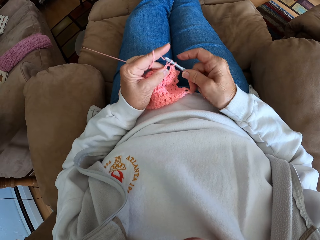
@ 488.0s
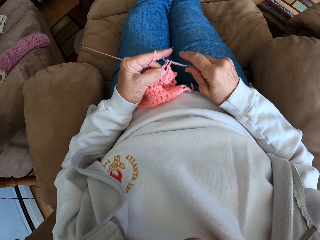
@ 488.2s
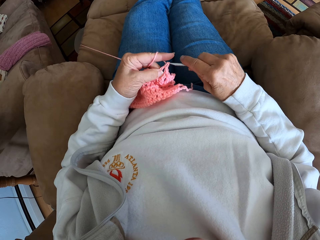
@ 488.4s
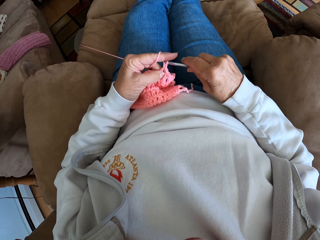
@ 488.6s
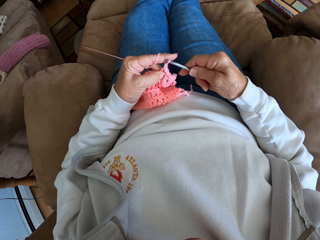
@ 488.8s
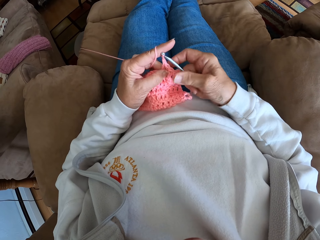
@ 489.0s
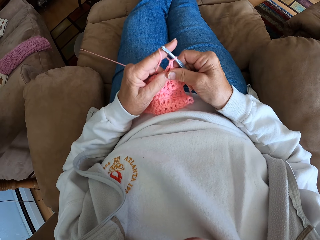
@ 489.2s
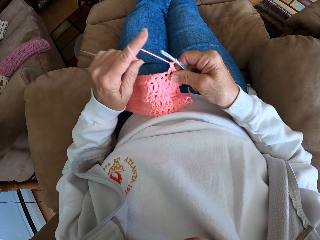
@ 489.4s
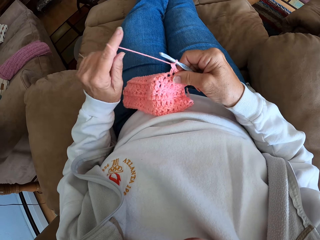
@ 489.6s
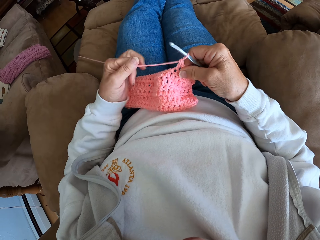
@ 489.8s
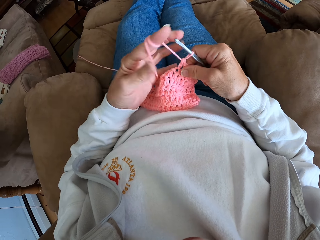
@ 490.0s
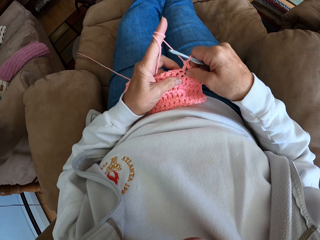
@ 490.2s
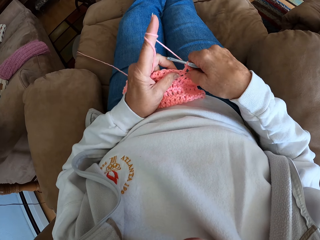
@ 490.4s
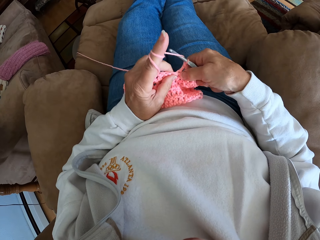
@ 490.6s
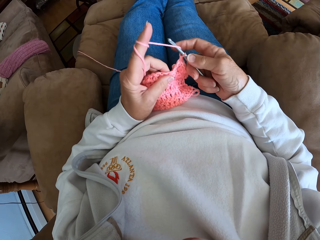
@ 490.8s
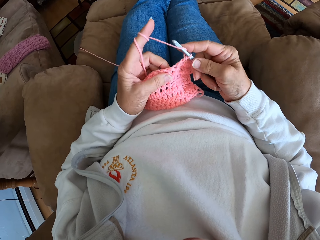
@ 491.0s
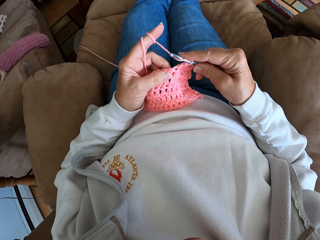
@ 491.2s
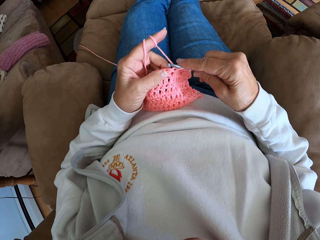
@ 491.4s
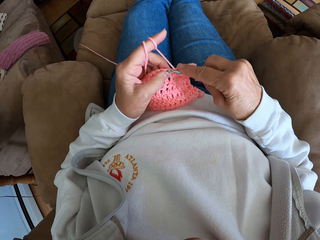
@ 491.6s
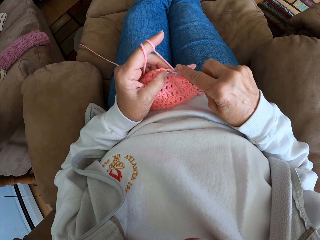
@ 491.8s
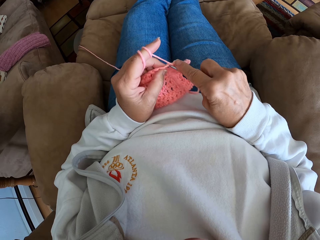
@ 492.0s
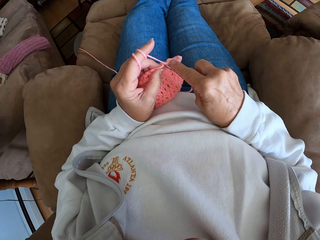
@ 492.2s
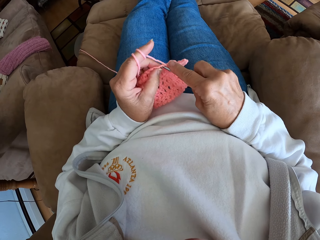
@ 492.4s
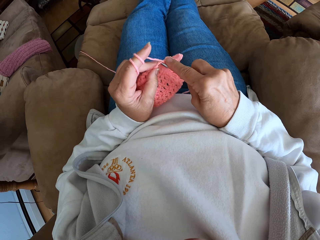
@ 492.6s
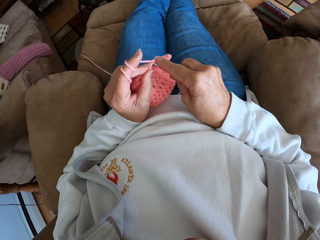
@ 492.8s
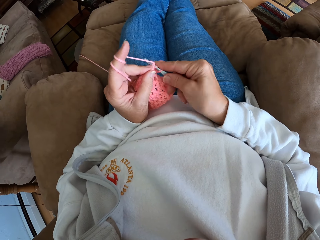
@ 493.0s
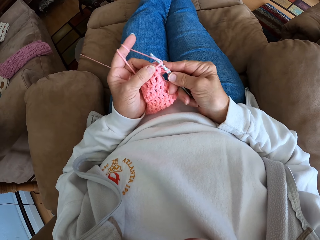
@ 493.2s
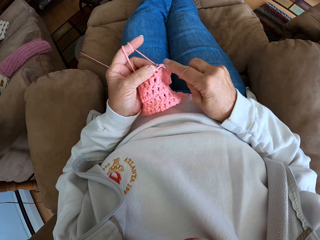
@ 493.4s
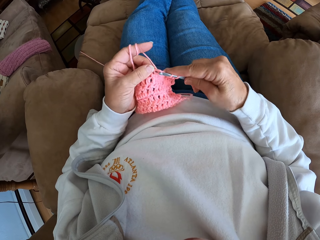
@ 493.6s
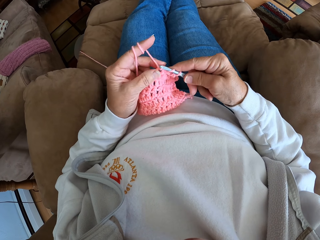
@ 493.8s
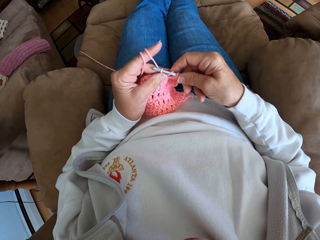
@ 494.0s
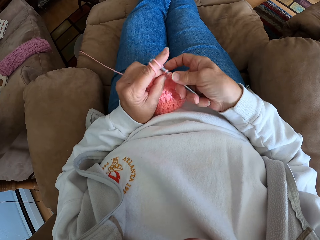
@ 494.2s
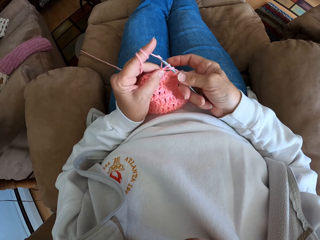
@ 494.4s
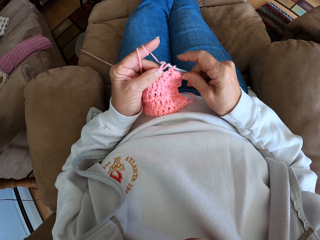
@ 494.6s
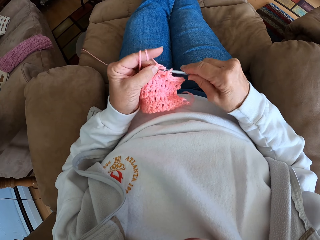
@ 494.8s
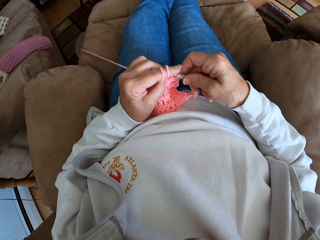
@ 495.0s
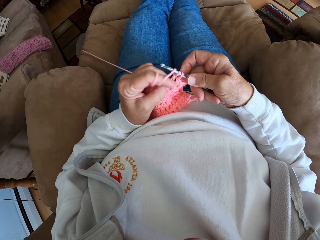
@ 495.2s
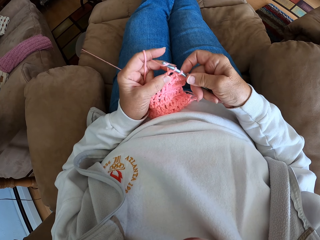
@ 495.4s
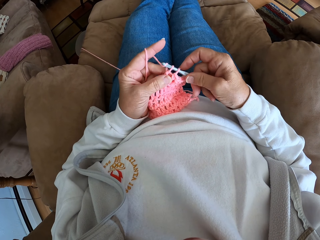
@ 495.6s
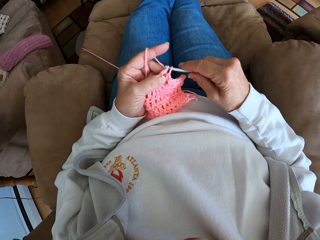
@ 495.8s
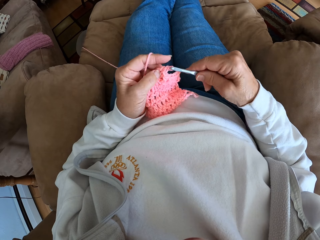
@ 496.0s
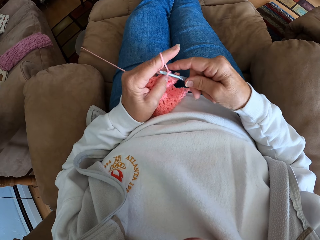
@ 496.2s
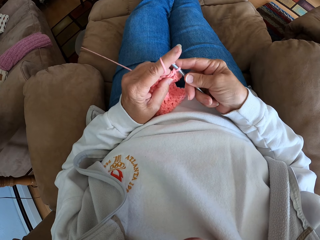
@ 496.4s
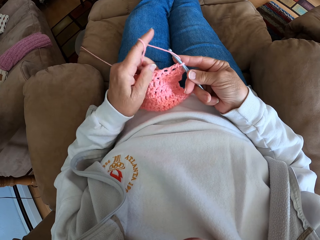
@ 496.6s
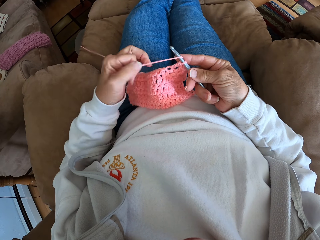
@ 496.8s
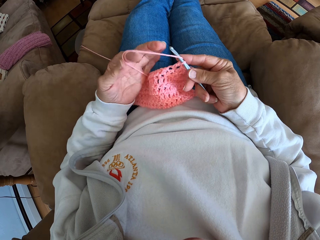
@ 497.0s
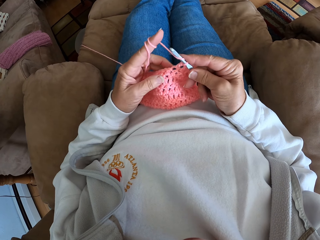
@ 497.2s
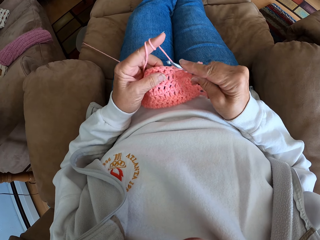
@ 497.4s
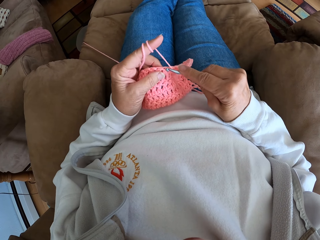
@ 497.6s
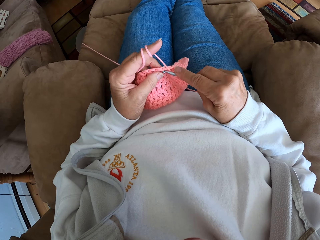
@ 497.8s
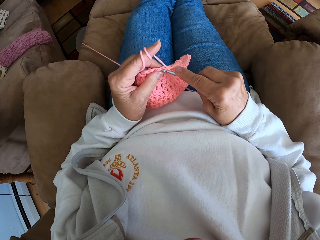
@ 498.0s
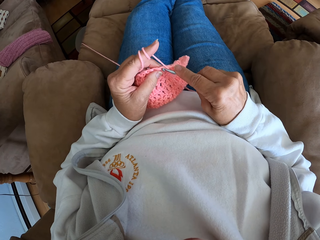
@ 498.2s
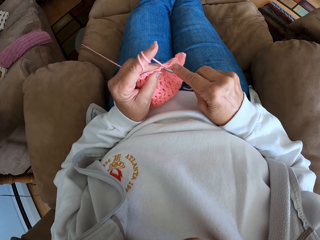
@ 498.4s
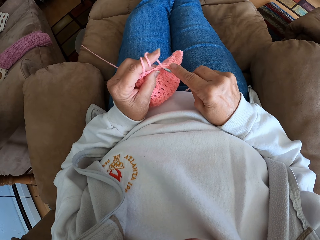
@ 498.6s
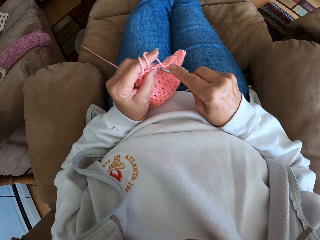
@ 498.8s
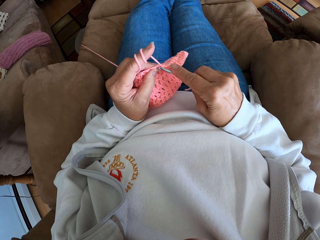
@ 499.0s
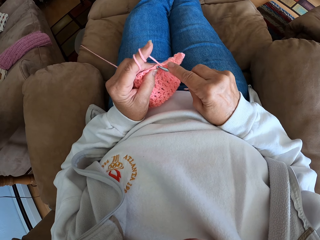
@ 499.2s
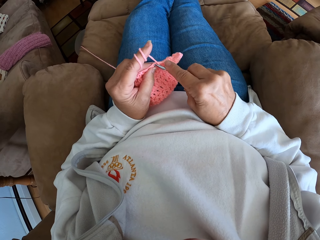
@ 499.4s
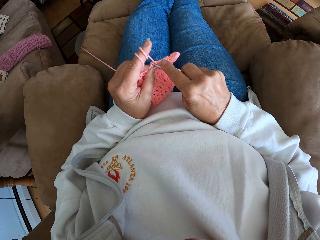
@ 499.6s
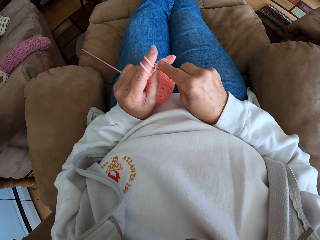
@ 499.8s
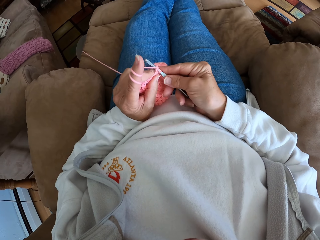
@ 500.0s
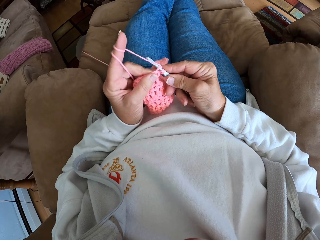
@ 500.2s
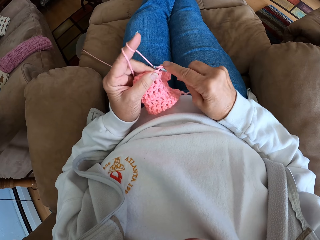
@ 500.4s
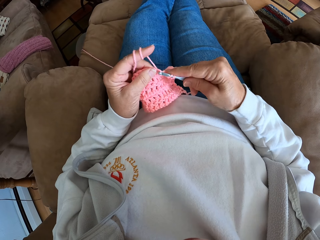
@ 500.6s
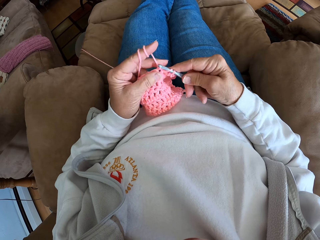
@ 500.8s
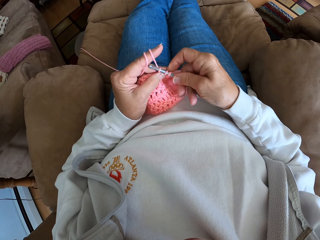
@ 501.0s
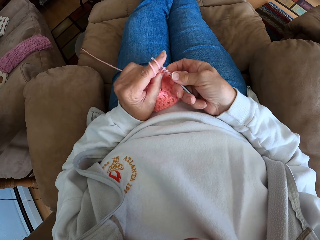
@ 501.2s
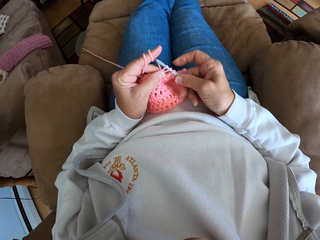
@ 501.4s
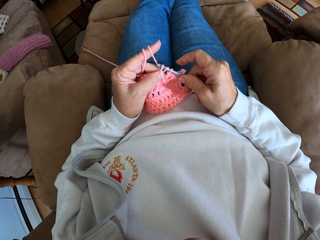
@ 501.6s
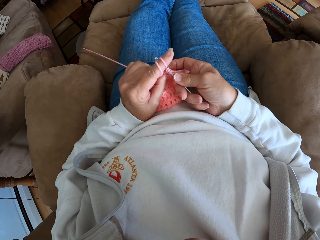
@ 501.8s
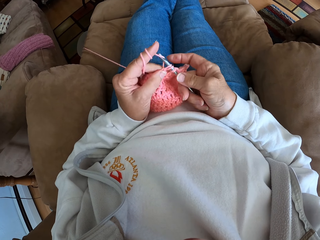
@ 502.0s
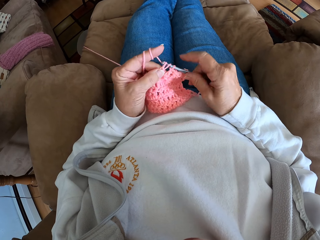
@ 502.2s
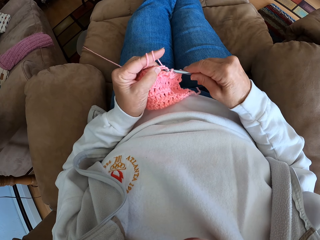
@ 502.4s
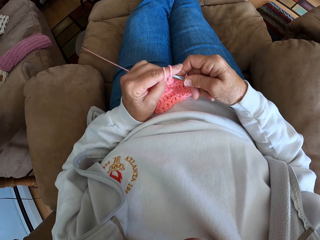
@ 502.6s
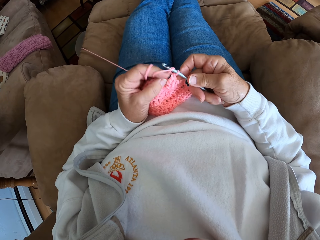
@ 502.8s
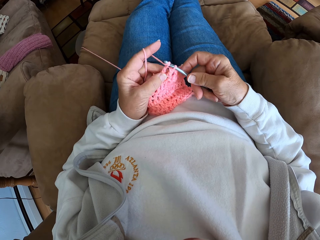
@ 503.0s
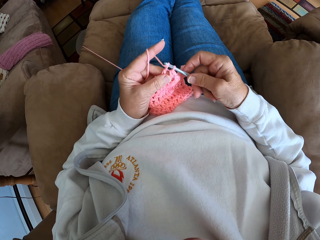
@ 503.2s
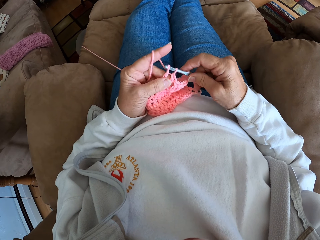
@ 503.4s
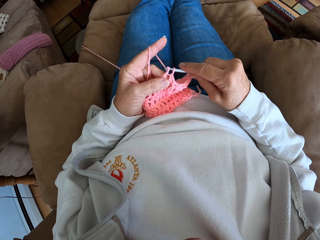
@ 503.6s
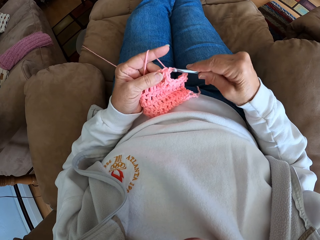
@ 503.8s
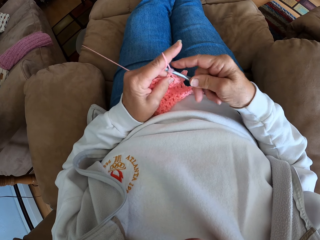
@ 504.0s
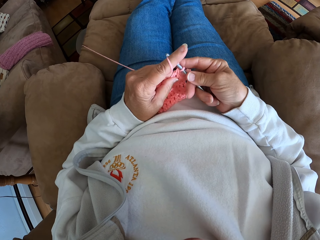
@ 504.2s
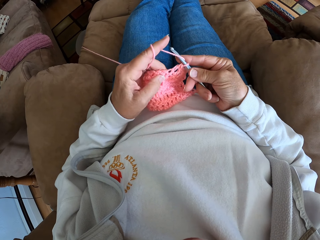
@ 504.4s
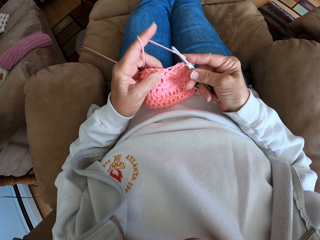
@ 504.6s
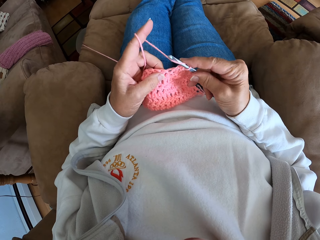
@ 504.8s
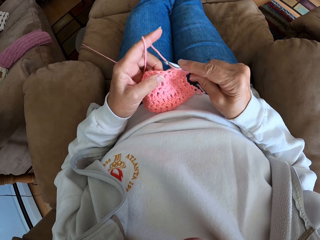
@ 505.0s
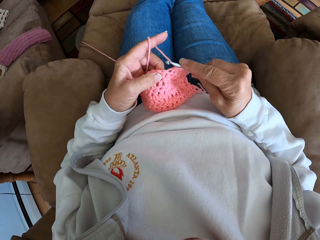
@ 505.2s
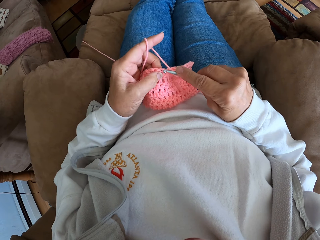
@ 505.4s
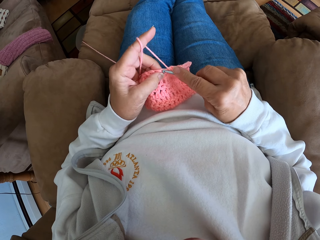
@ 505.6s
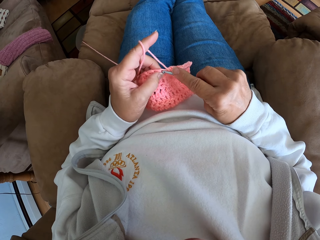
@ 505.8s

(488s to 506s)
The camera wearer adjusts the yarn with her left hand. She crochets with the yarn. She adjusts the yarn with her left hand. She crochets with the yarn.
